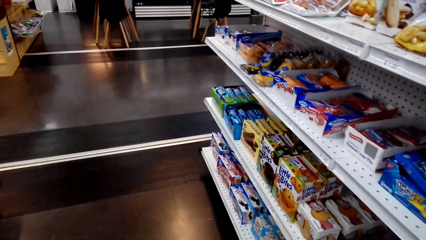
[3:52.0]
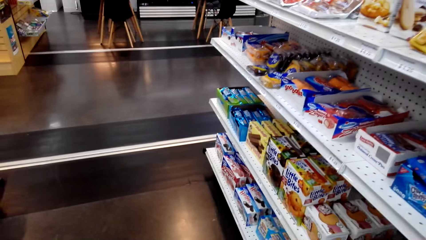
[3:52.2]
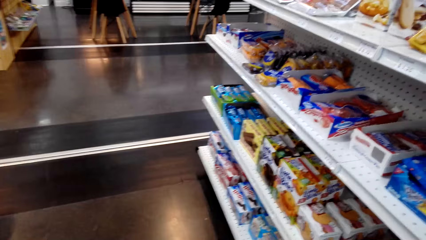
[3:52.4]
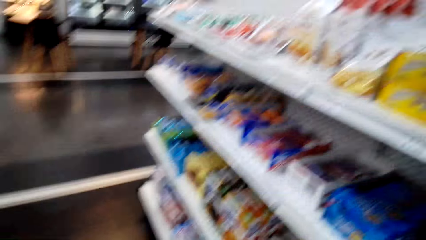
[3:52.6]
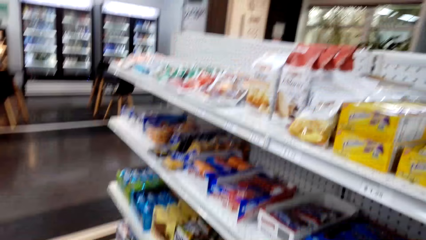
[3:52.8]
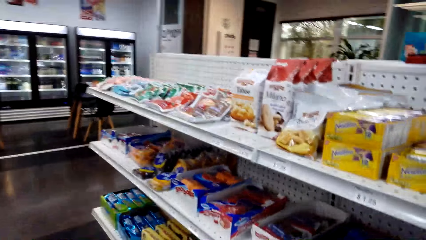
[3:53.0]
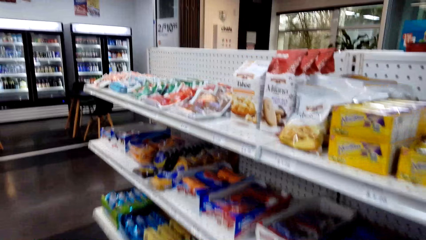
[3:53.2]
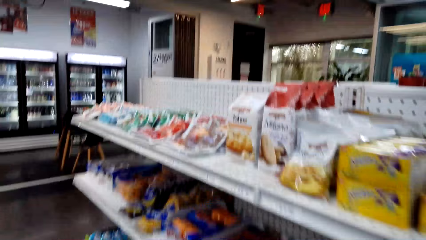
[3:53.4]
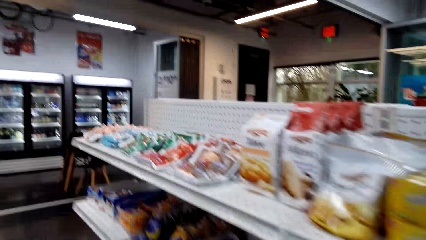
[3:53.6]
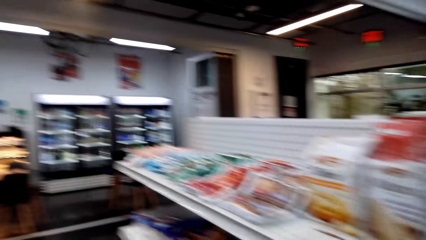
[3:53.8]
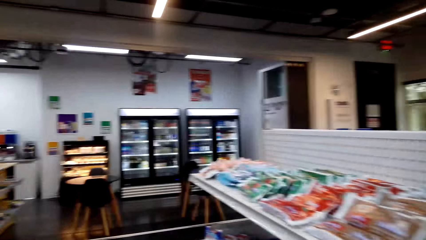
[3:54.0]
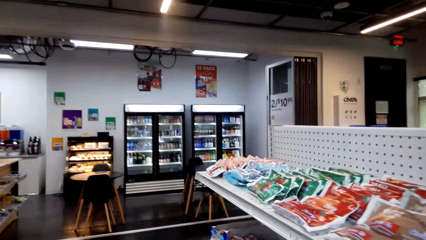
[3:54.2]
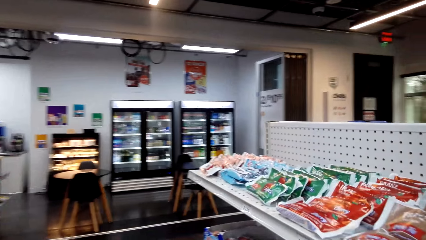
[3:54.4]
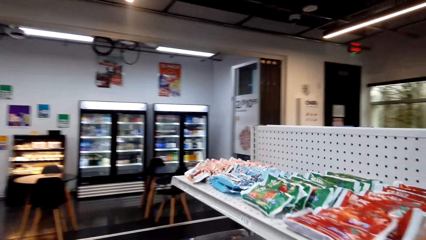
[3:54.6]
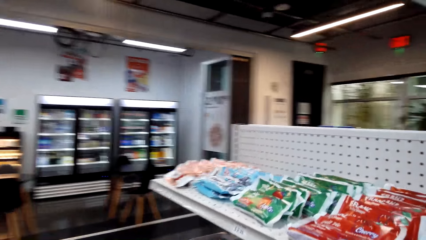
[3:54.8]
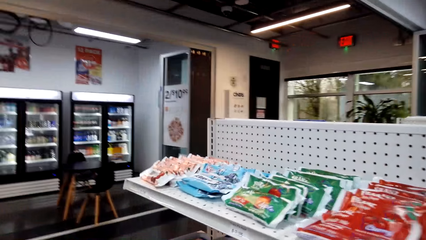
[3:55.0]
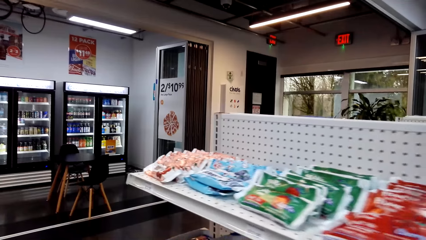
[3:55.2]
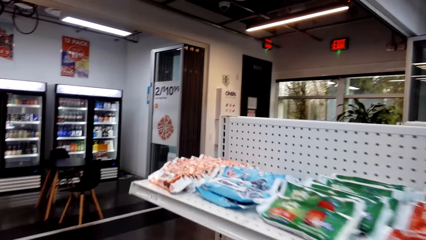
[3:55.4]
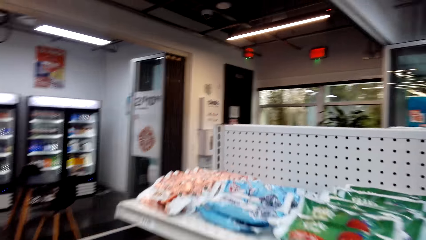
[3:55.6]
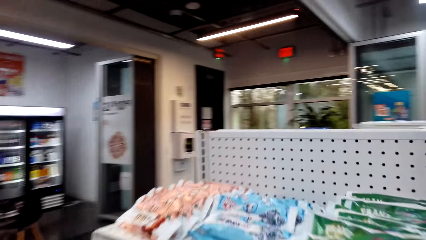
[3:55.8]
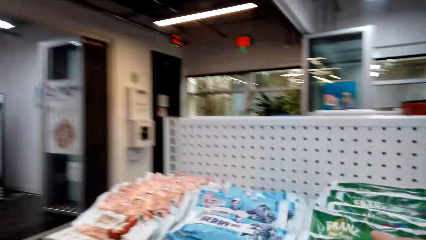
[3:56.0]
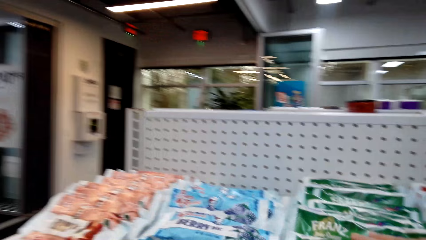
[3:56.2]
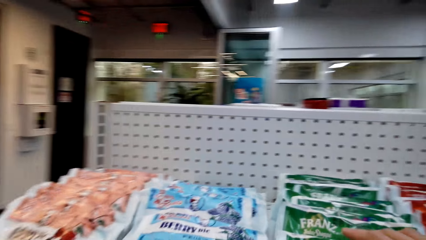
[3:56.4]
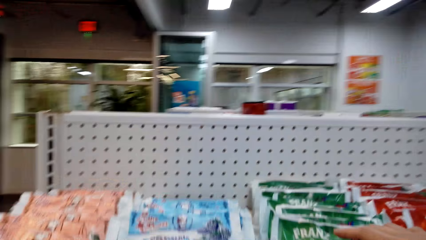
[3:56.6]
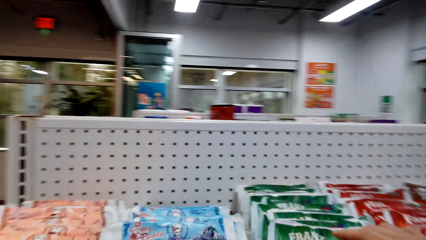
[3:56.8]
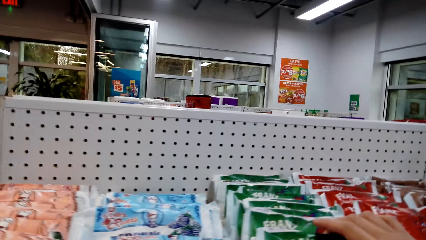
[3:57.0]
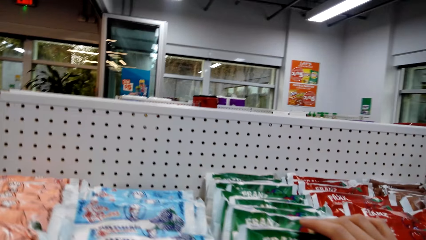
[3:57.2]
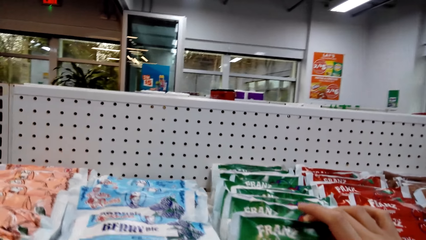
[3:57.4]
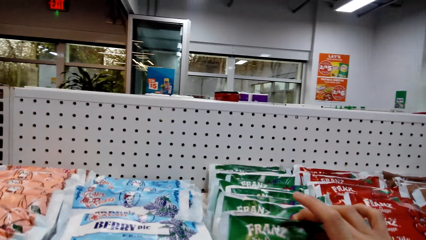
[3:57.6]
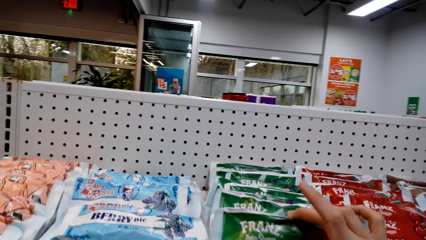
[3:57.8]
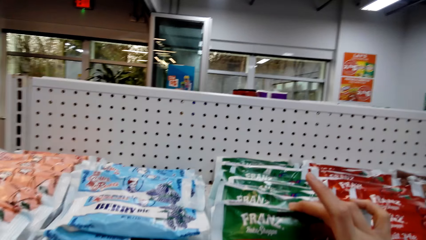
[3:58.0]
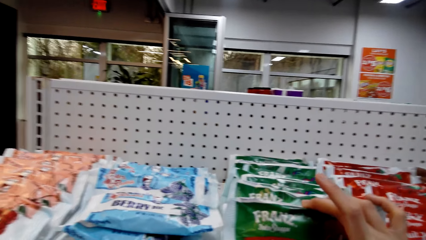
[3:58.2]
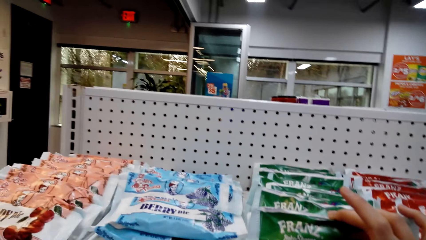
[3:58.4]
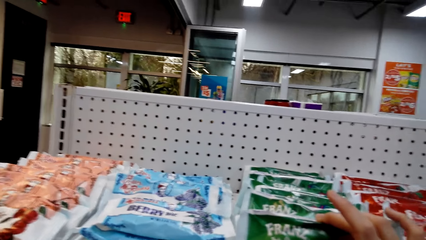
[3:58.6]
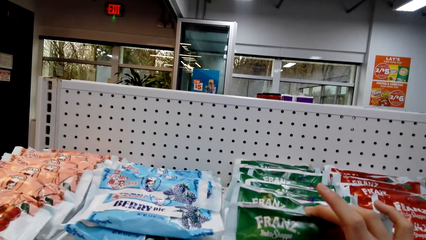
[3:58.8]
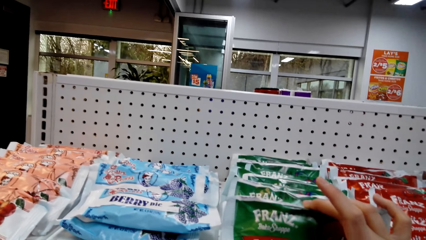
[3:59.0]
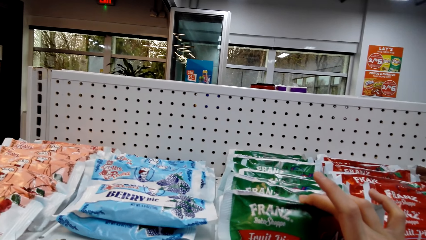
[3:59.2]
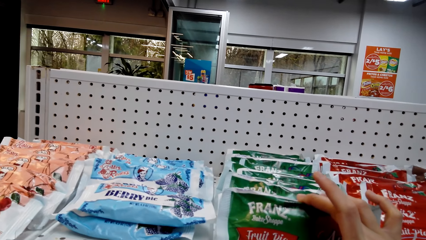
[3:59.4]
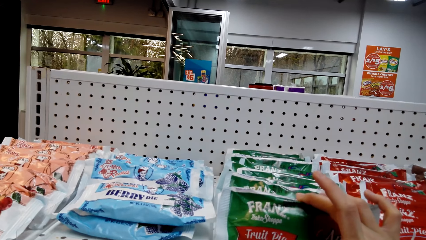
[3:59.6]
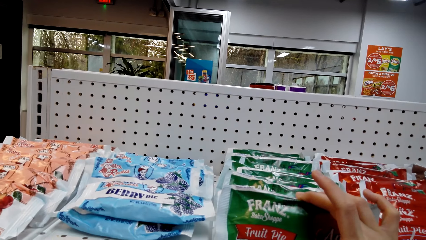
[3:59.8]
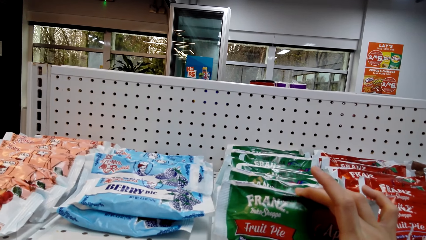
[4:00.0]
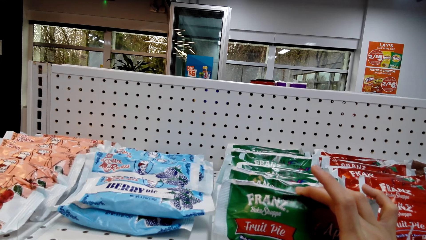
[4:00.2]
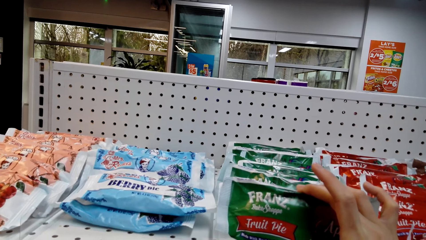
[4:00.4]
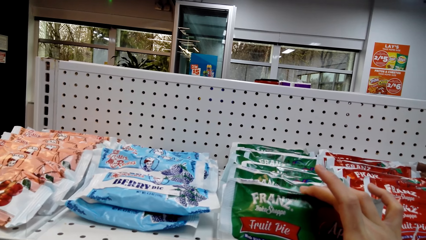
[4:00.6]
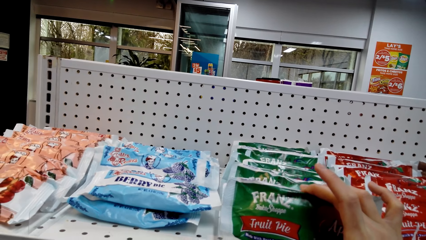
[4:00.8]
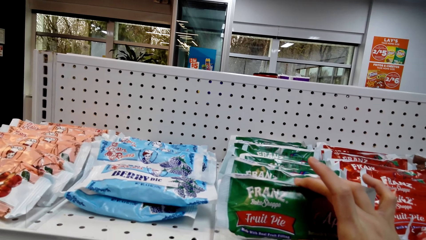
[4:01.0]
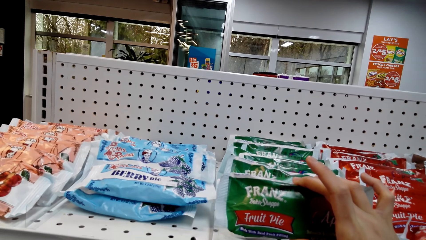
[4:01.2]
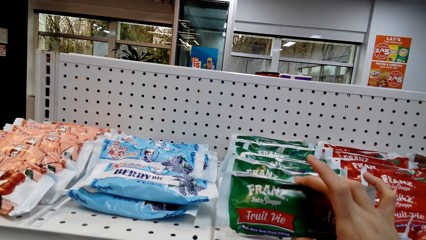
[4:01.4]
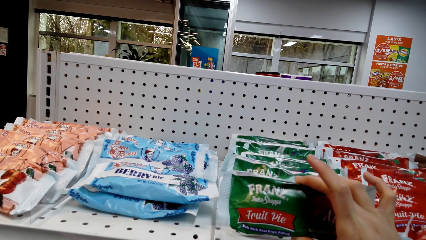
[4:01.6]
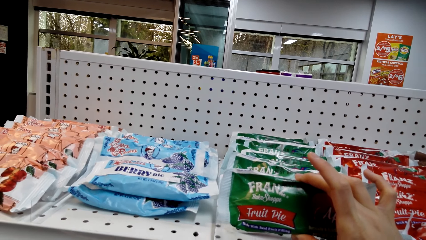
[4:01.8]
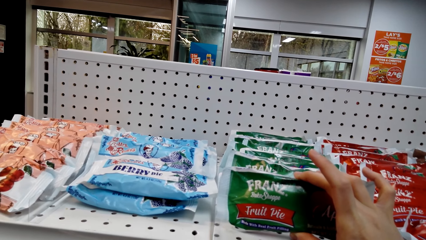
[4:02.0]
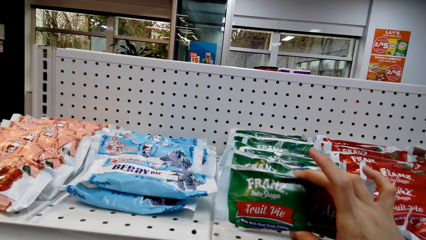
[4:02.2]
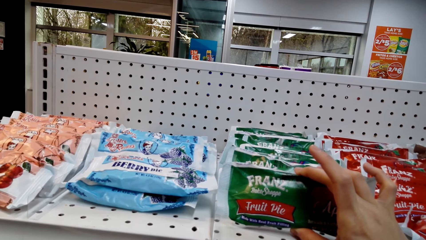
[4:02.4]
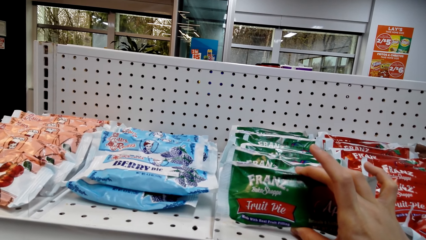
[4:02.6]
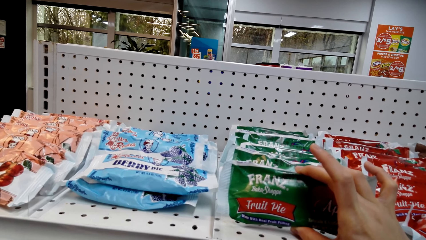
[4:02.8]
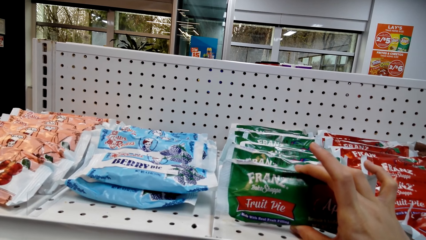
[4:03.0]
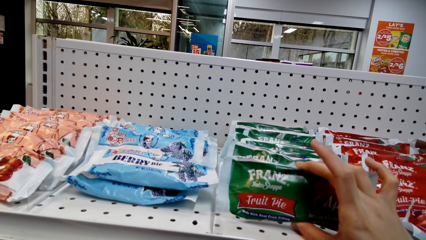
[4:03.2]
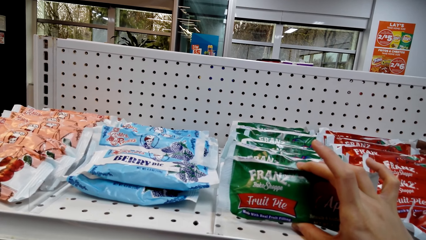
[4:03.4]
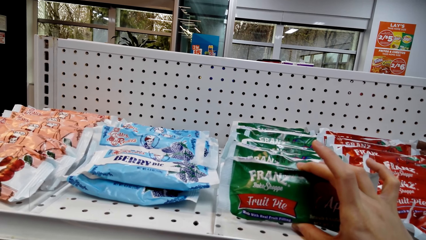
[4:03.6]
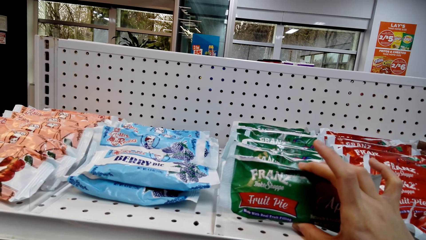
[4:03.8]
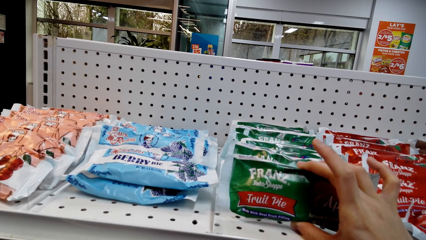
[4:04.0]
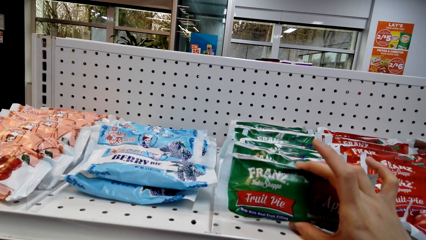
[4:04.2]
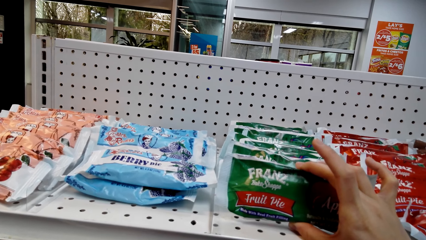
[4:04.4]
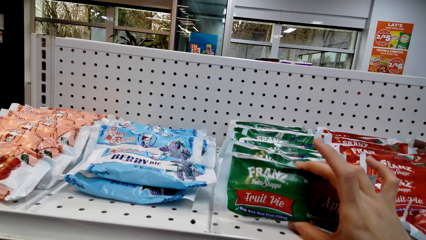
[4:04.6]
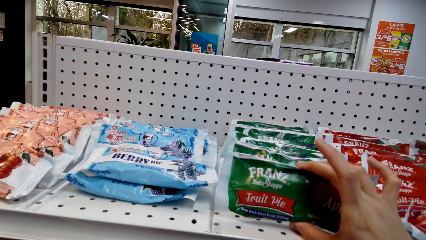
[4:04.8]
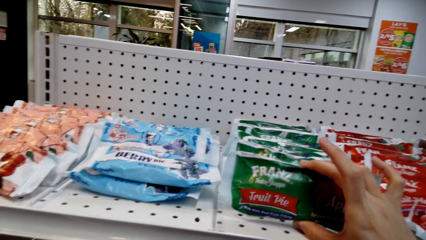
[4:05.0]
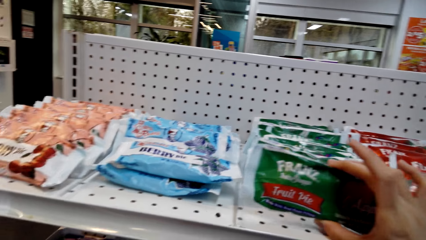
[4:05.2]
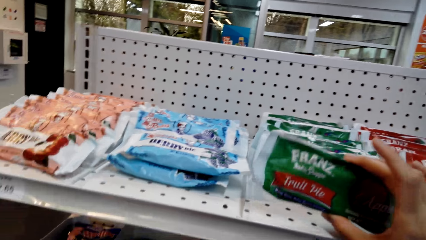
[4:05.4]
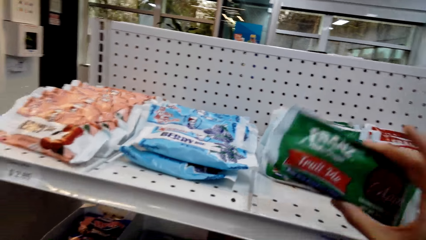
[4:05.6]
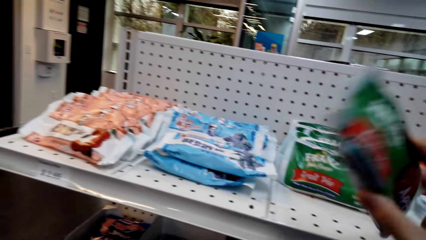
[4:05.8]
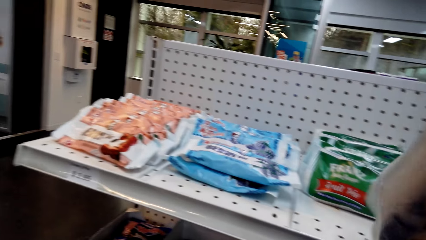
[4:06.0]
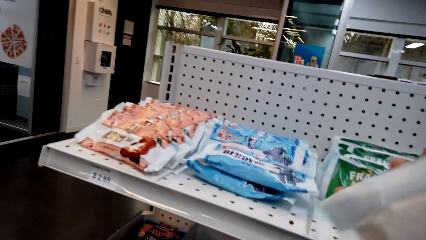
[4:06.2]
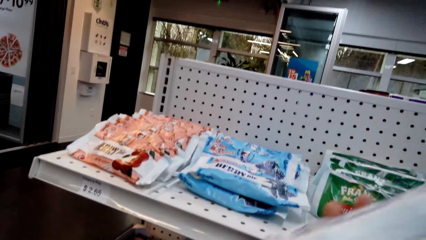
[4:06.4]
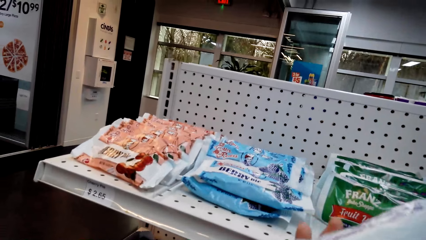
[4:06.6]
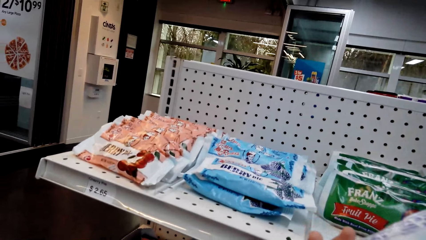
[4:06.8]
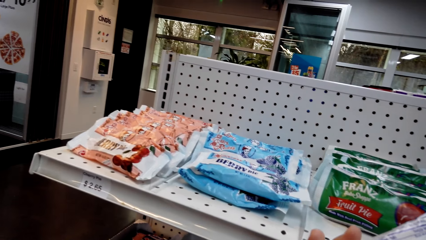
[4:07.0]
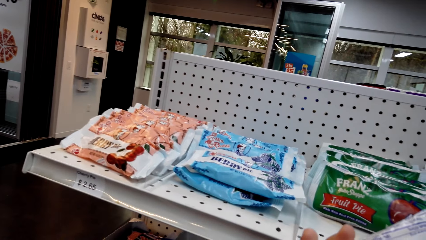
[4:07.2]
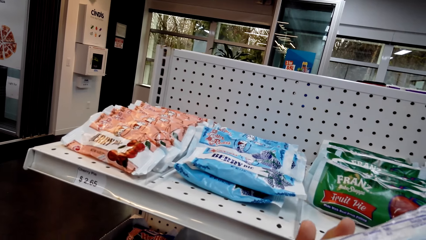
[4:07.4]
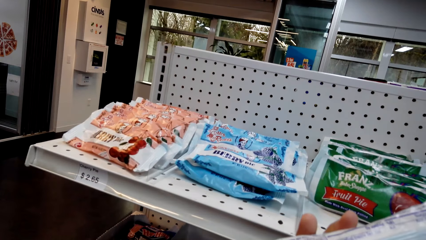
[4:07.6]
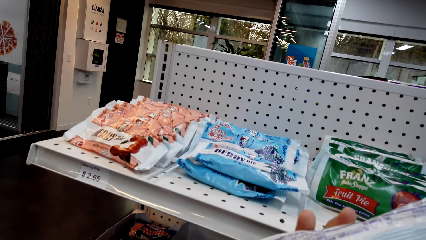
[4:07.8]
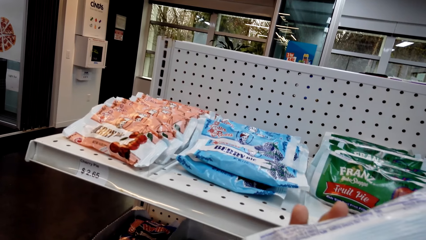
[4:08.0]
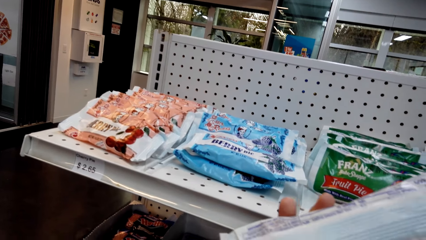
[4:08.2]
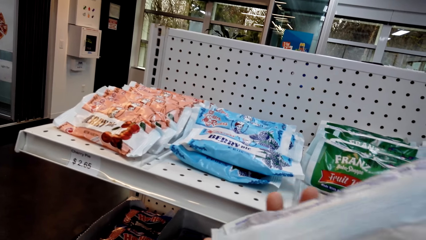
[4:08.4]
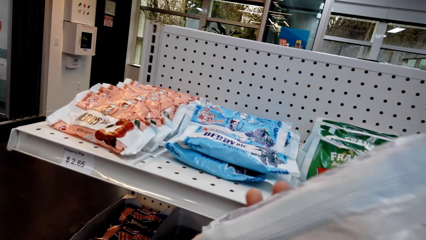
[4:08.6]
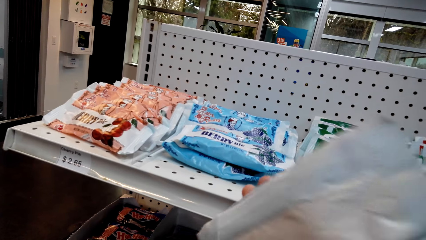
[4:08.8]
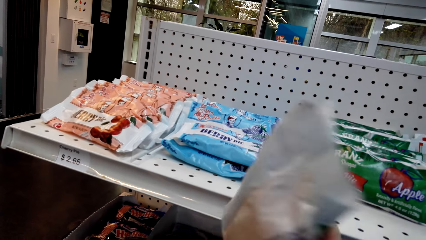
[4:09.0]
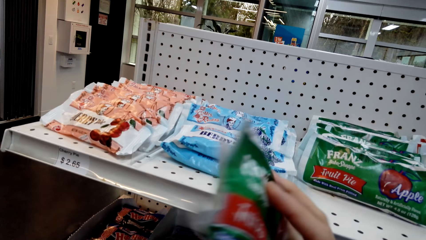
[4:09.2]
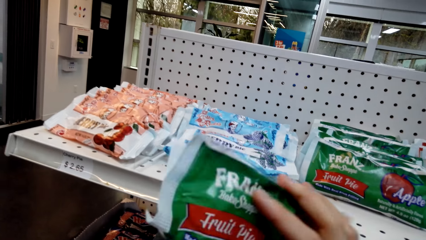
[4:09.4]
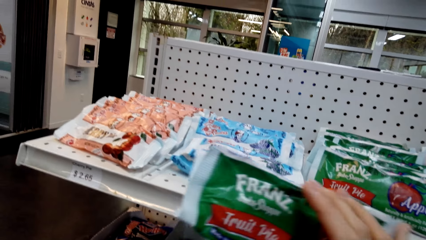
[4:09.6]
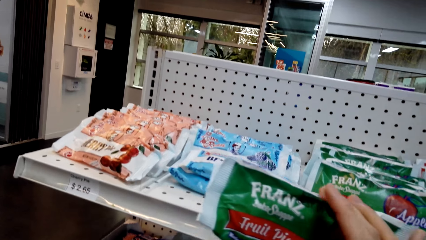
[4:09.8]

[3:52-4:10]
The camera wearer puts something in the cart. They walk around the supermarket. They hold something on the shelf. They pick up a FRANZ Fruit pie. They take something from the shelf.
